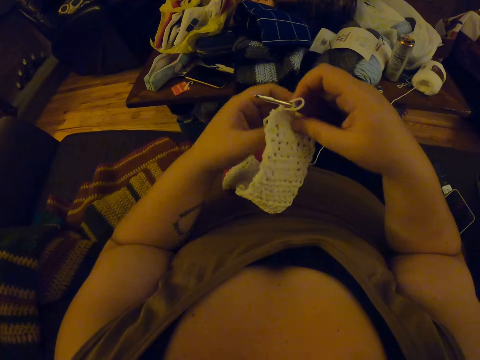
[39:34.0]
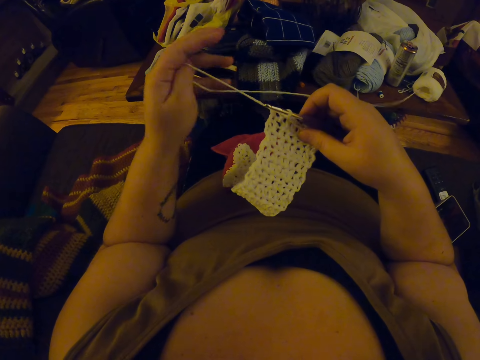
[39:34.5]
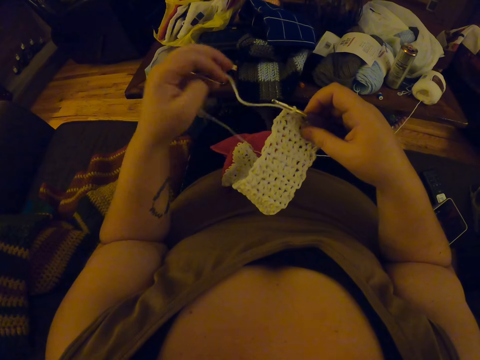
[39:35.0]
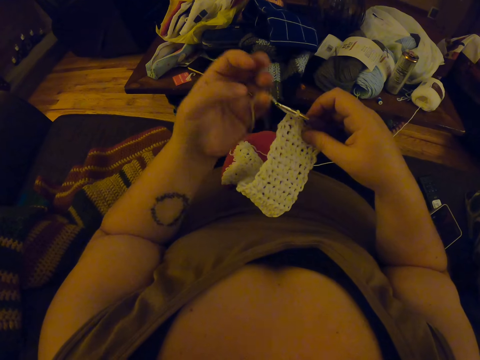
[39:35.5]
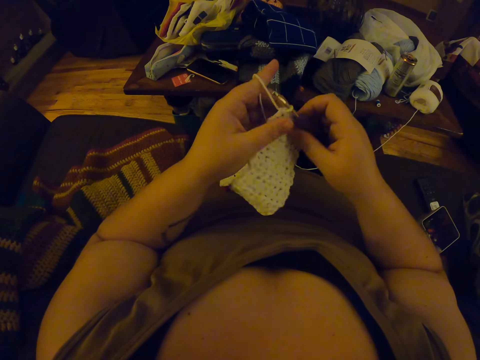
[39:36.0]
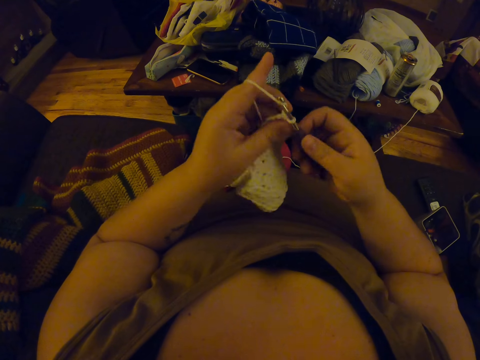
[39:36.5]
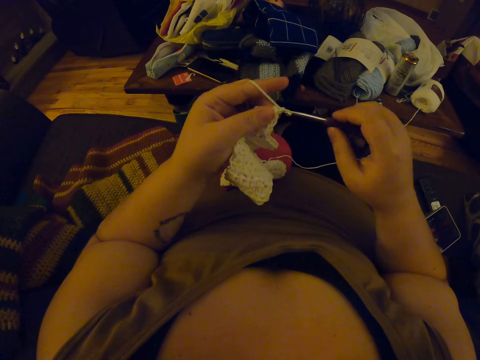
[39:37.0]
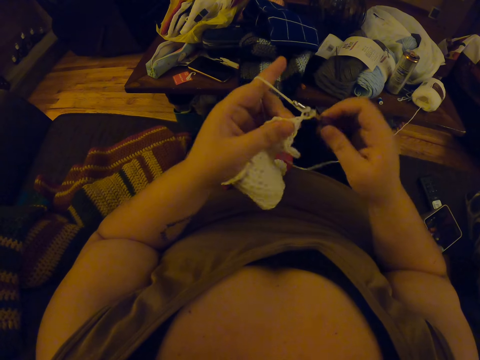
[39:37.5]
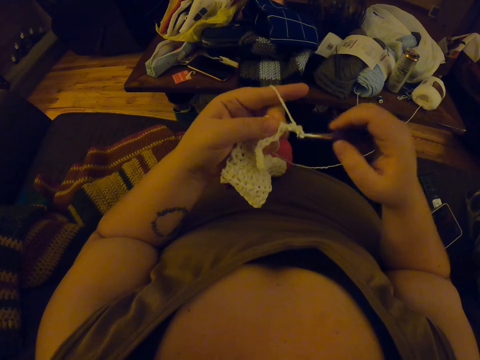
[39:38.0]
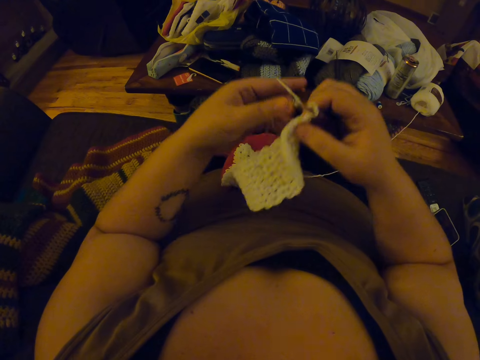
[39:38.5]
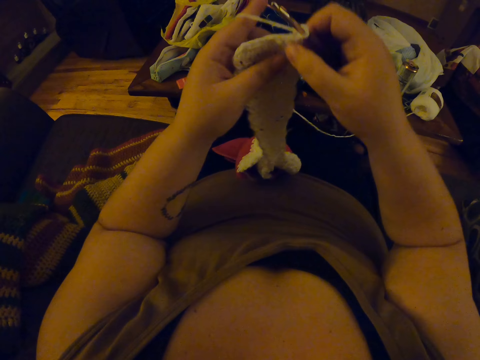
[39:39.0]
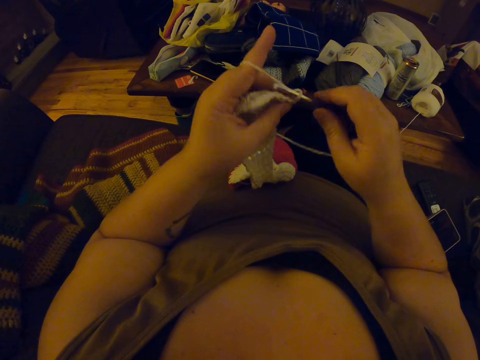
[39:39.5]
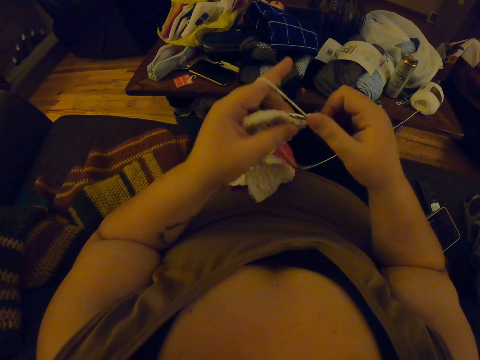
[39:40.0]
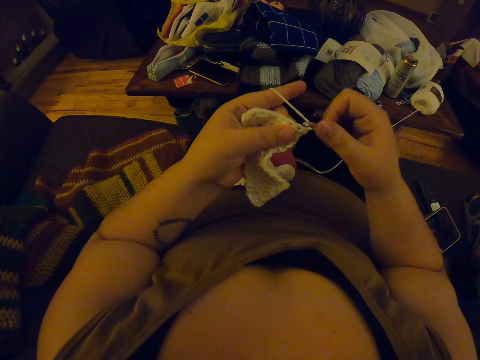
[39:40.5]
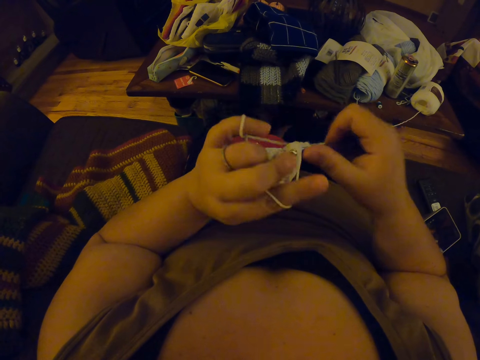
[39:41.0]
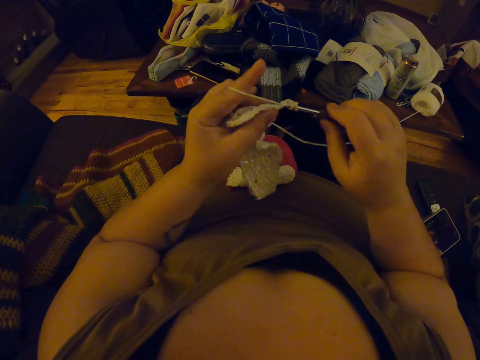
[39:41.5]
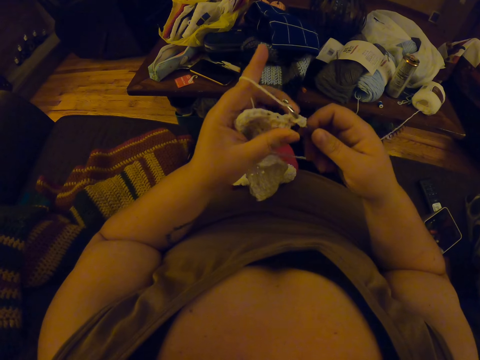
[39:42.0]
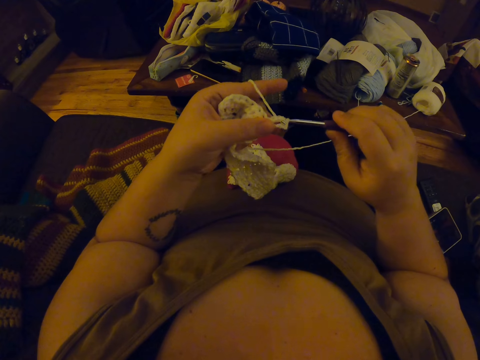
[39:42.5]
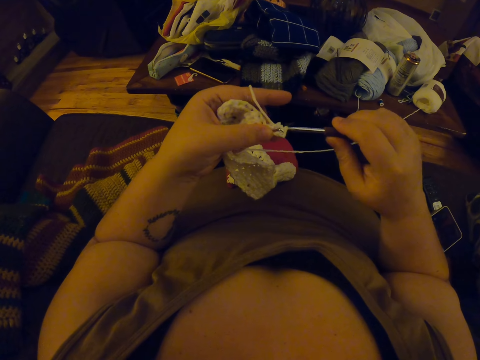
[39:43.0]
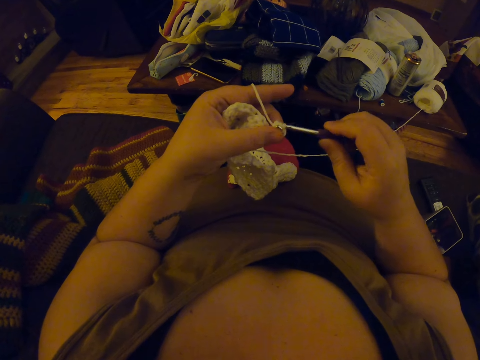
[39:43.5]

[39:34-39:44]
The camera wearer crochets with the yarn. She turns the crochet in her hands. She crochets with the yarn.

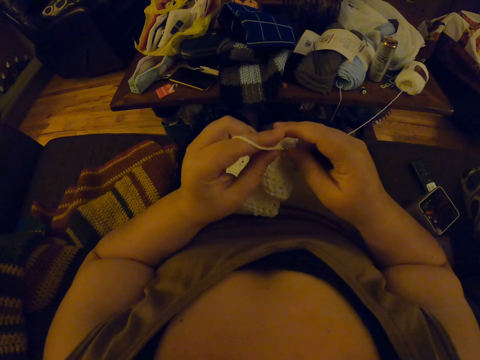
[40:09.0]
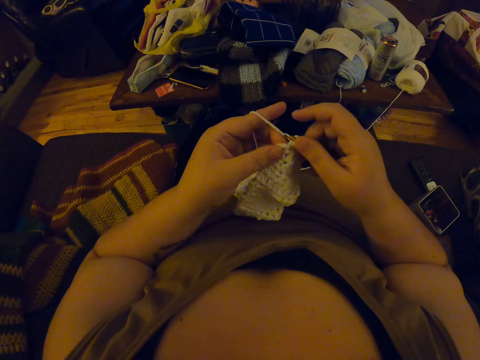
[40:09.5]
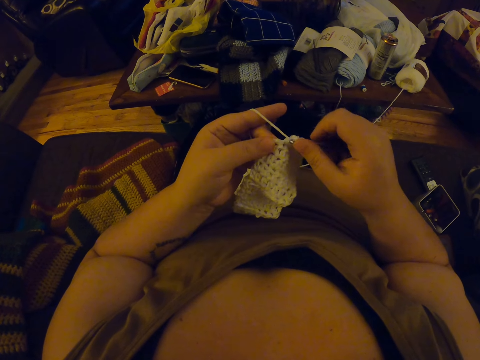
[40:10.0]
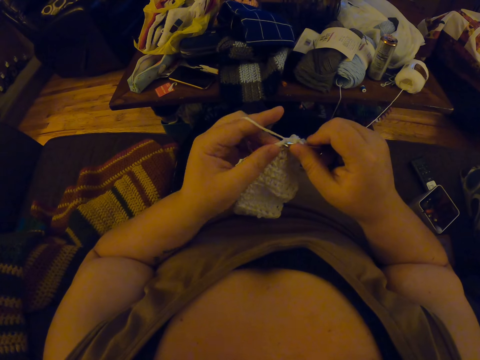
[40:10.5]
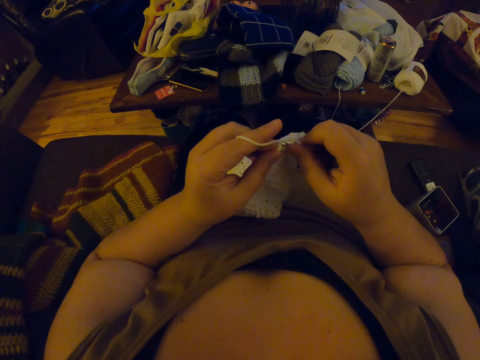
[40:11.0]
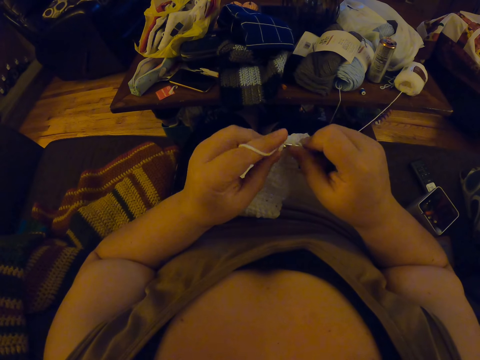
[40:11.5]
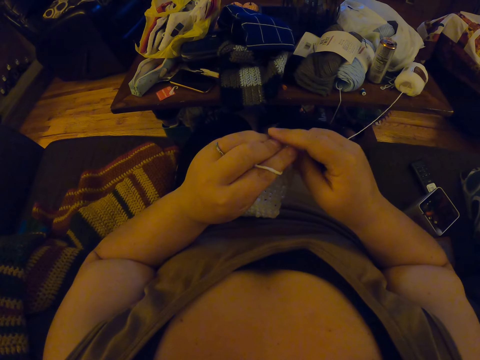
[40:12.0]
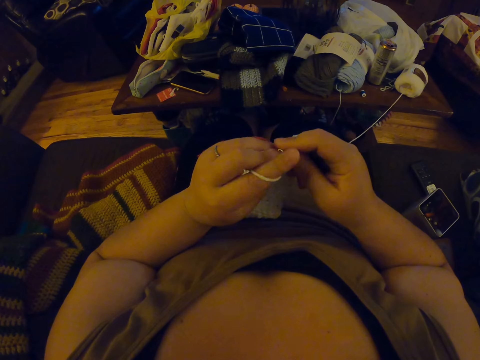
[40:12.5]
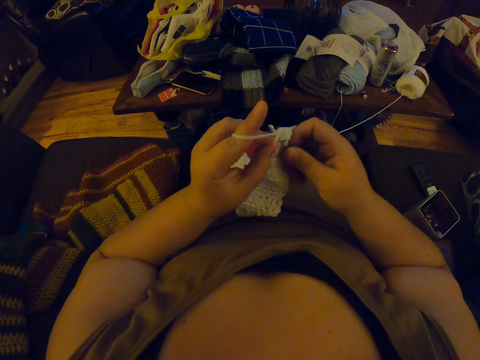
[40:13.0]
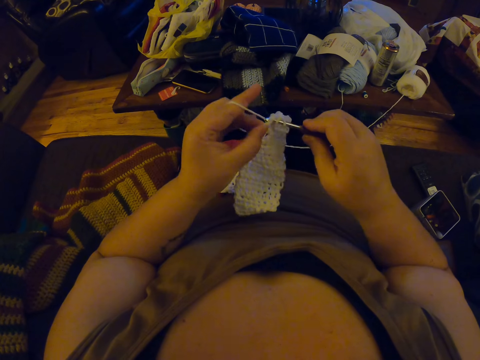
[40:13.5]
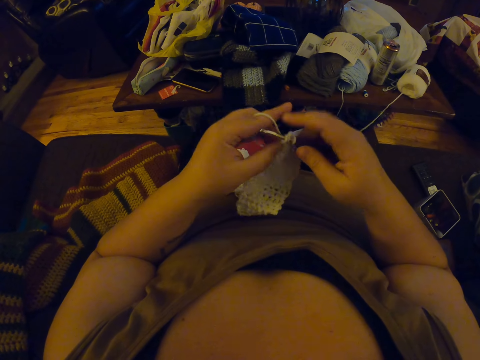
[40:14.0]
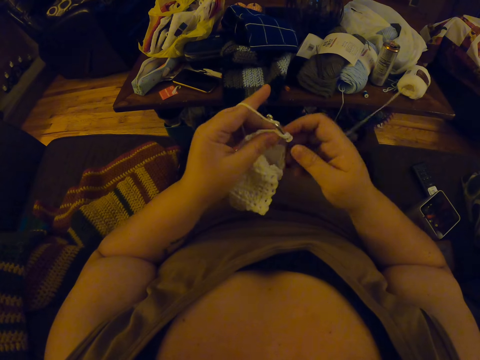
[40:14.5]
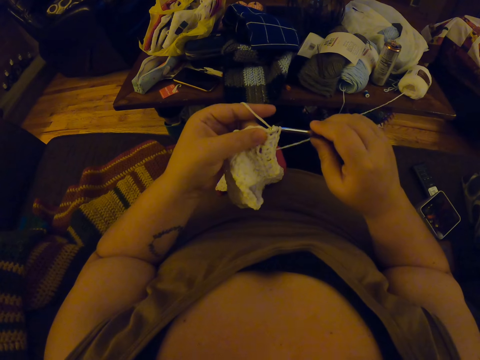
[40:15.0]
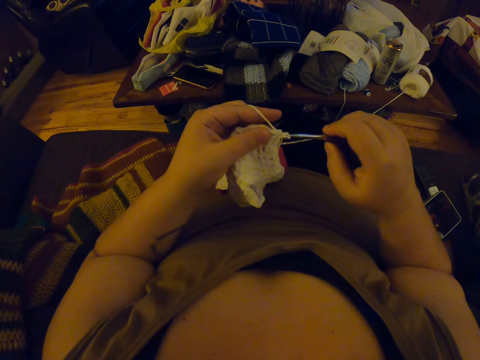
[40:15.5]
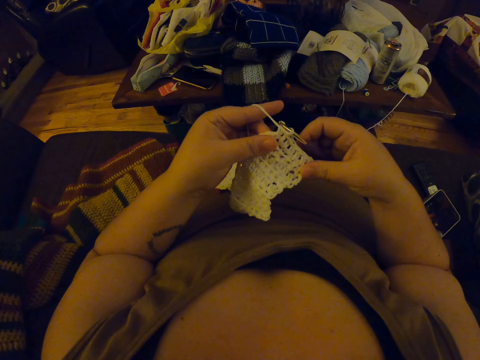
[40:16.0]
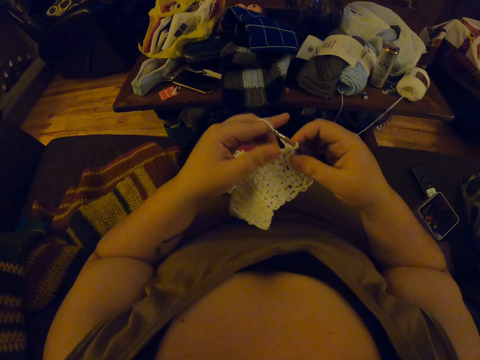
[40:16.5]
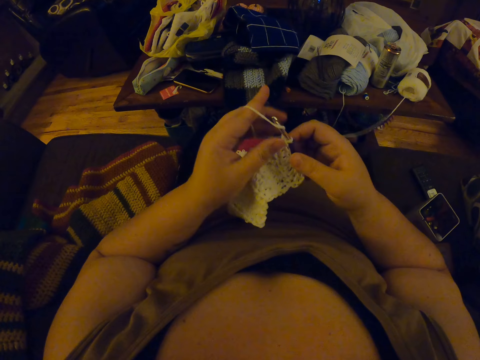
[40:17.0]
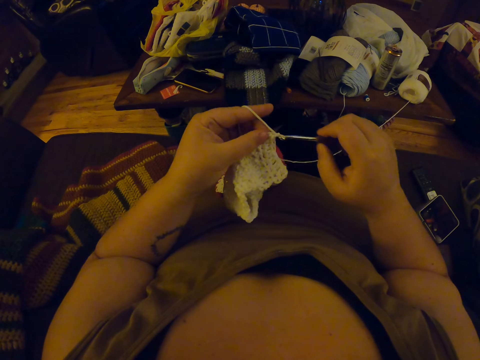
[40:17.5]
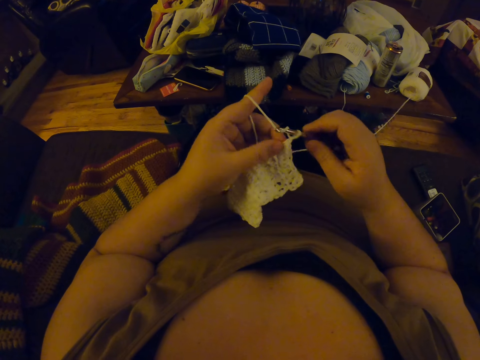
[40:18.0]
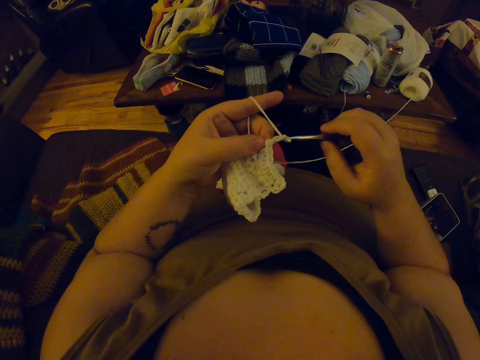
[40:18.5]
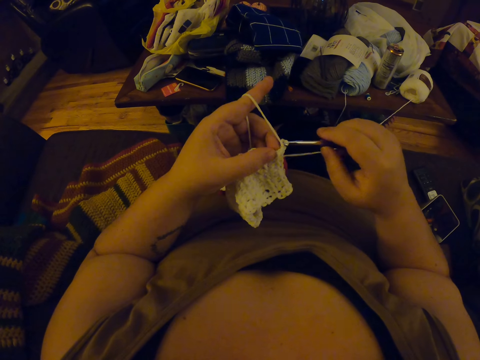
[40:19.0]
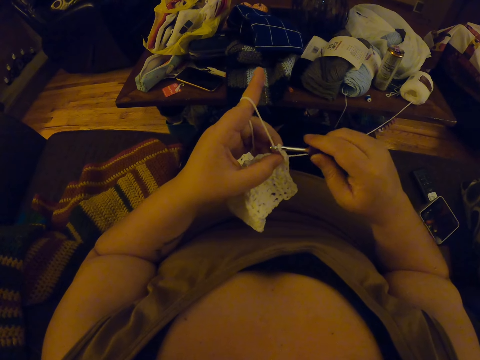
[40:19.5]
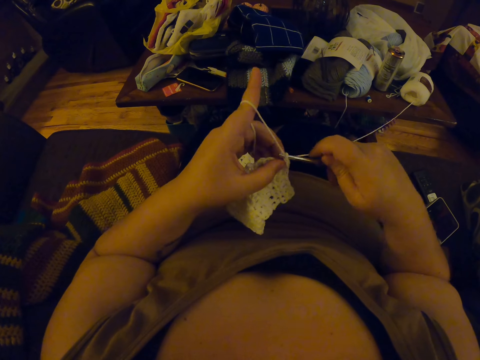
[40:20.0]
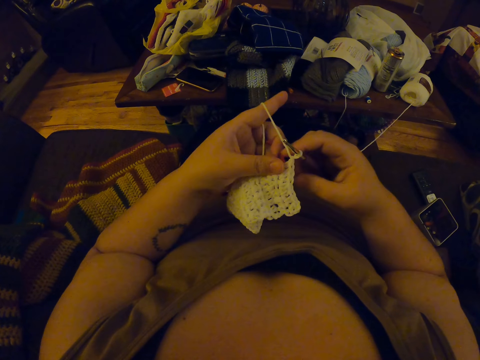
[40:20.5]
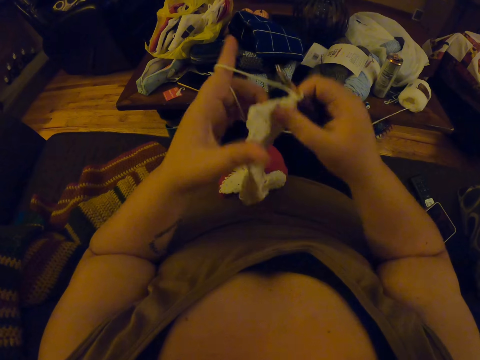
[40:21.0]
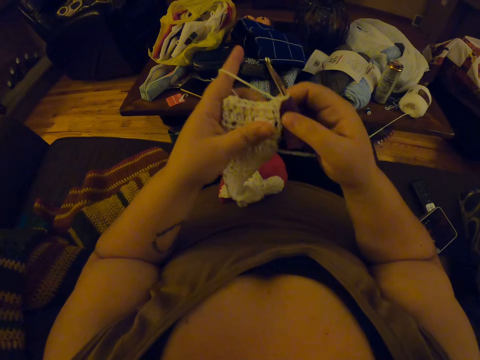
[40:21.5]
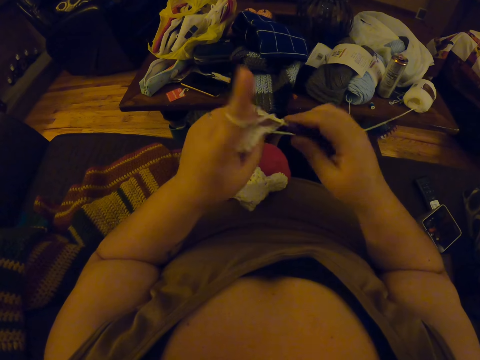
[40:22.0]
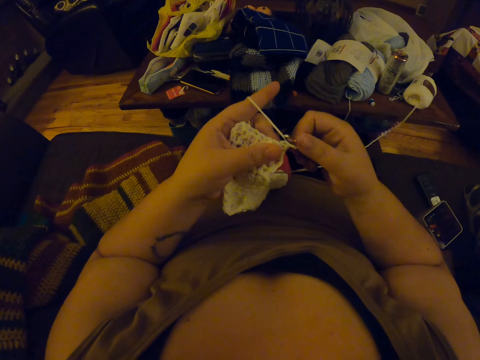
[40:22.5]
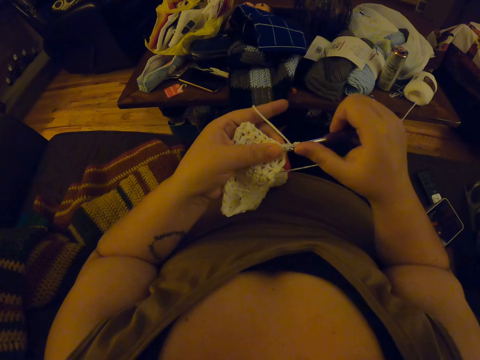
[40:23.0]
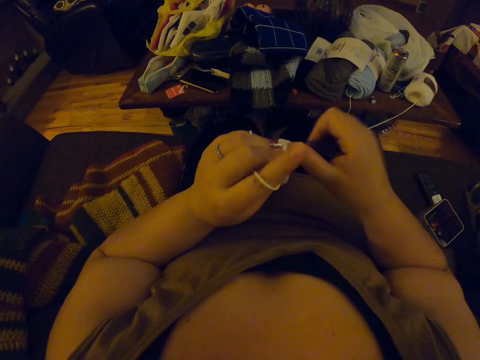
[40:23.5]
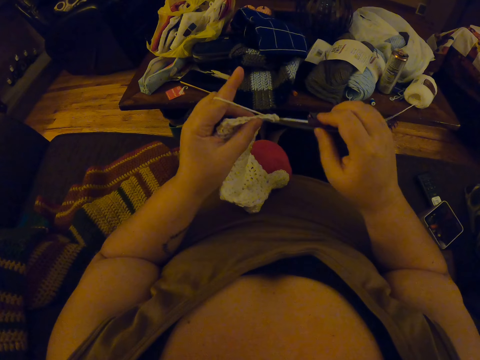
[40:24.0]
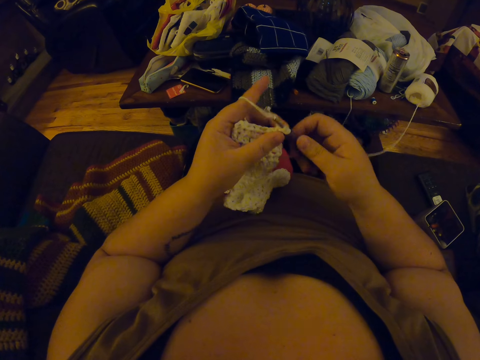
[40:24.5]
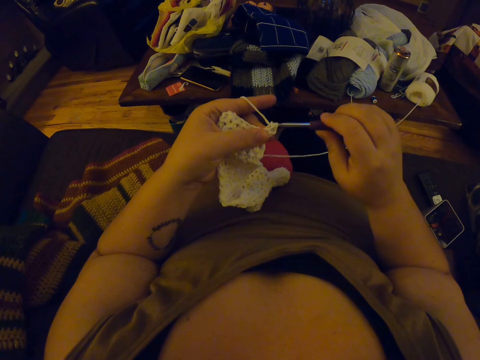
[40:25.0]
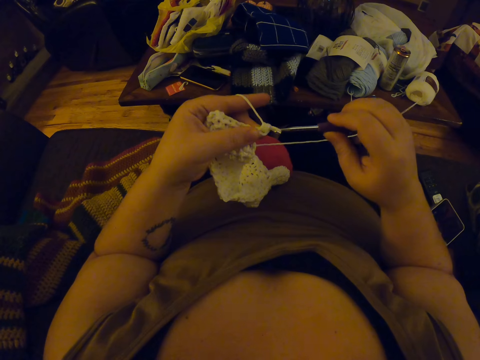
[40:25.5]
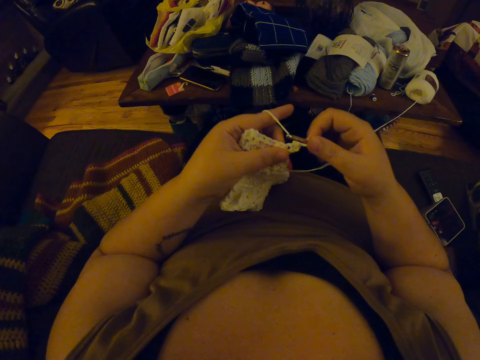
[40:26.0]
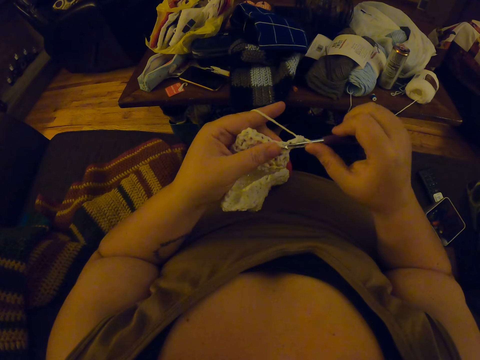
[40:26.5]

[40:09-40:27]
The camera wearer touches the crochet with her right hand. She crochets with the yarn. She turns the crochet in her hands. She crochets with the yarn.
